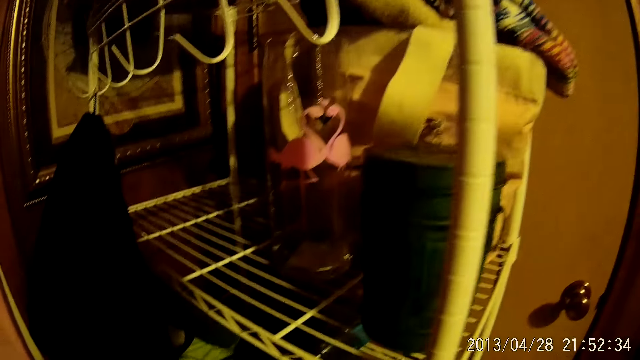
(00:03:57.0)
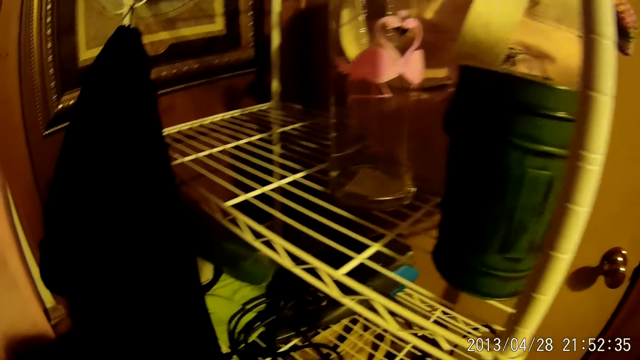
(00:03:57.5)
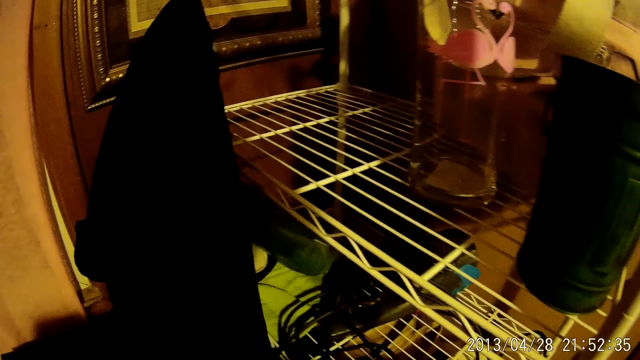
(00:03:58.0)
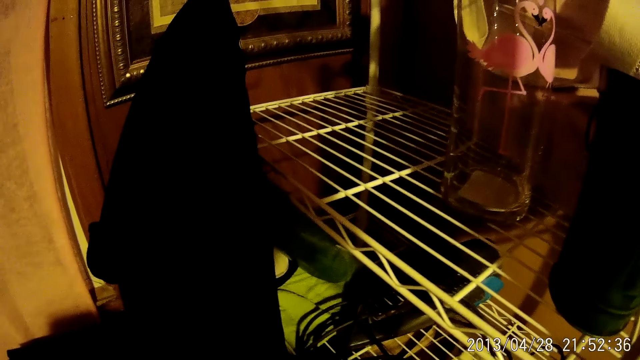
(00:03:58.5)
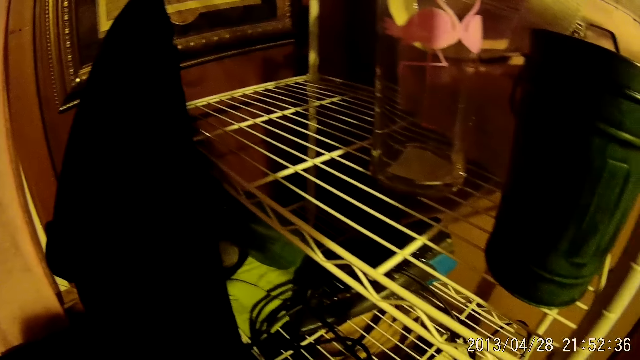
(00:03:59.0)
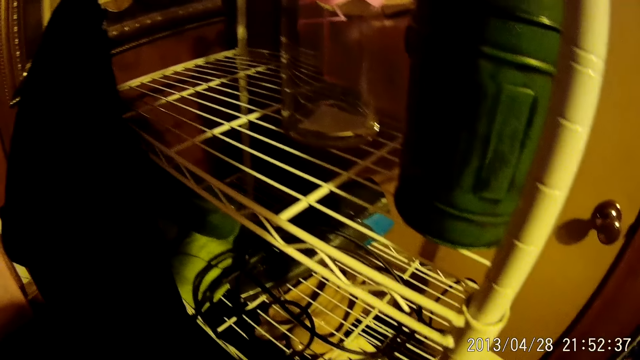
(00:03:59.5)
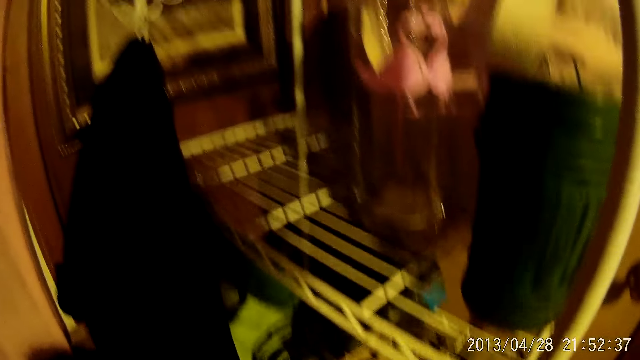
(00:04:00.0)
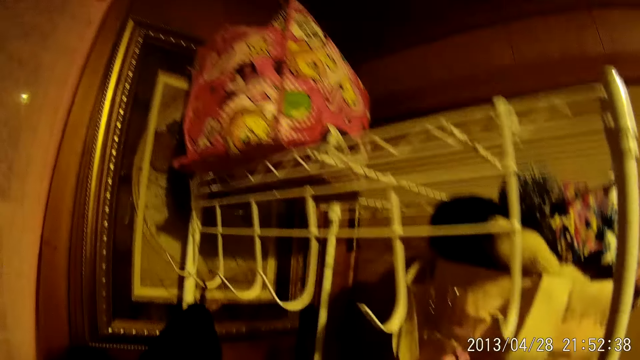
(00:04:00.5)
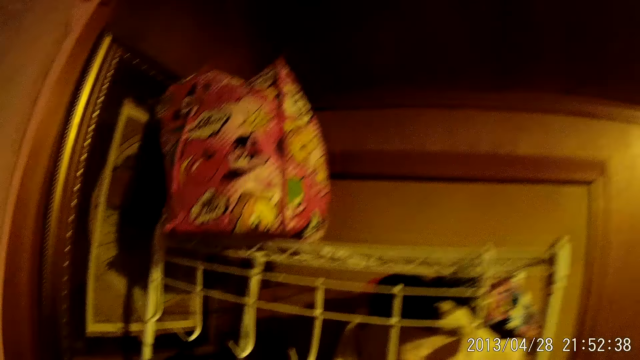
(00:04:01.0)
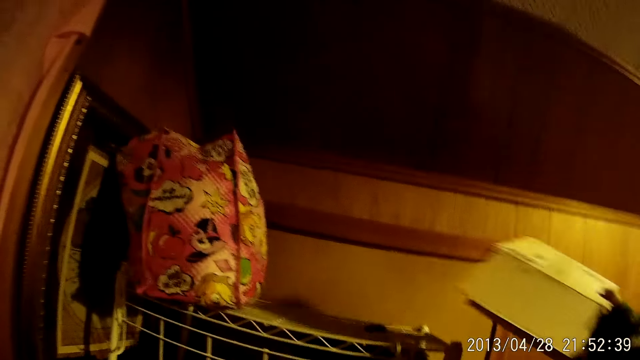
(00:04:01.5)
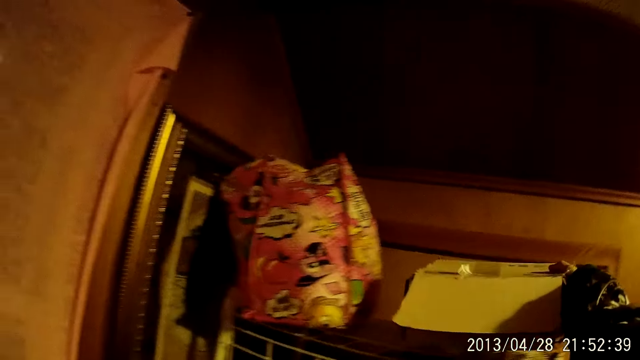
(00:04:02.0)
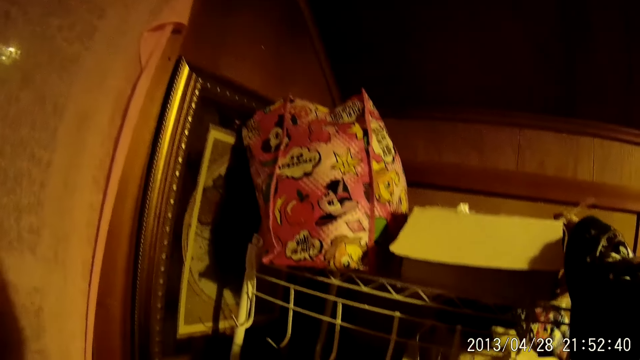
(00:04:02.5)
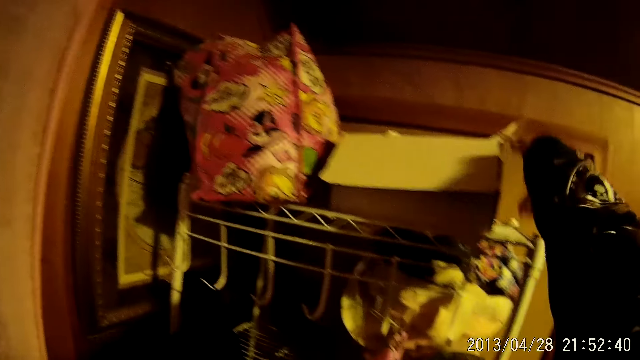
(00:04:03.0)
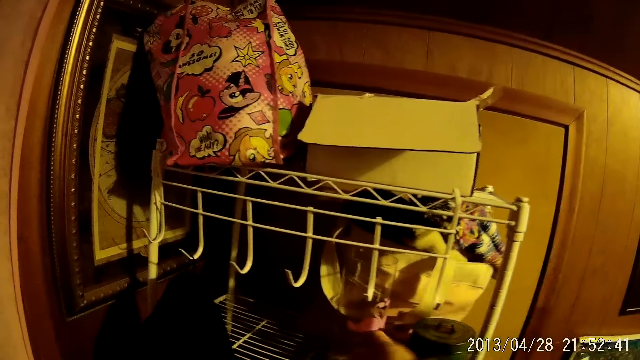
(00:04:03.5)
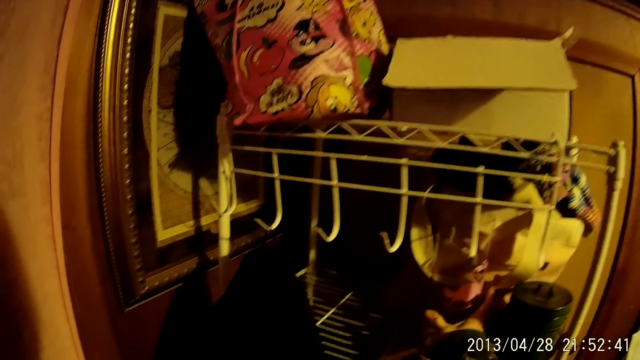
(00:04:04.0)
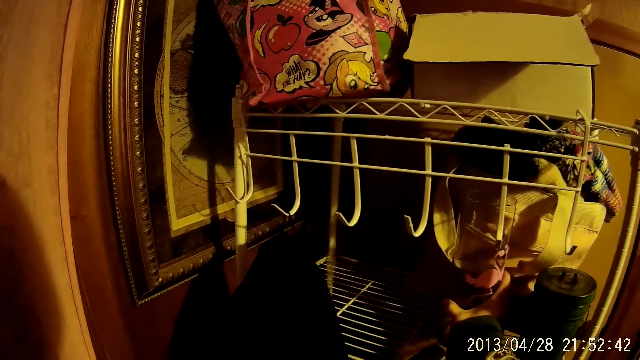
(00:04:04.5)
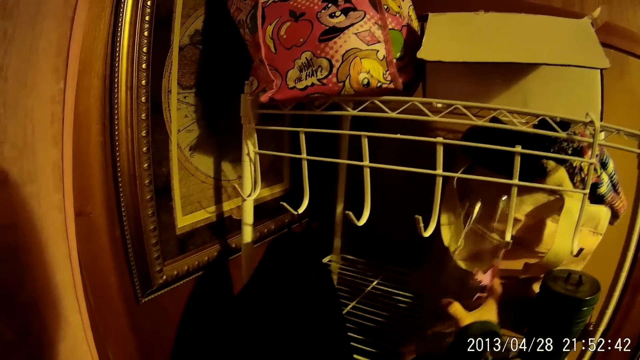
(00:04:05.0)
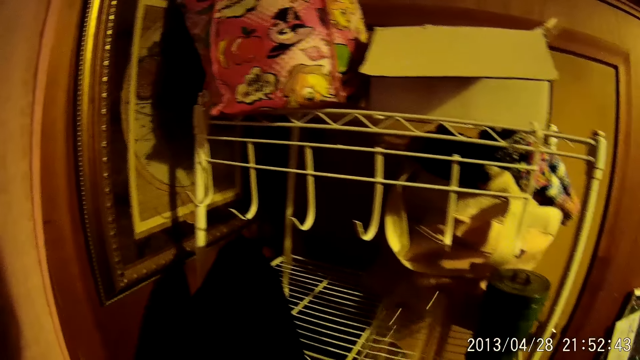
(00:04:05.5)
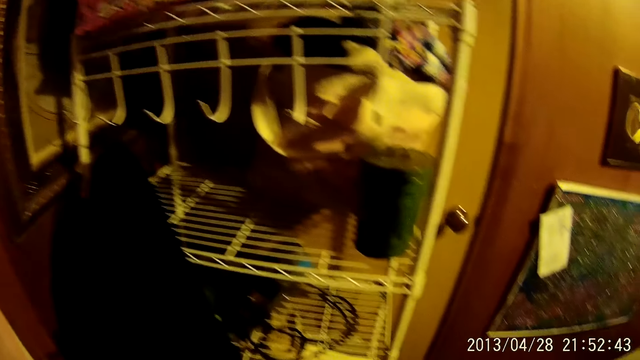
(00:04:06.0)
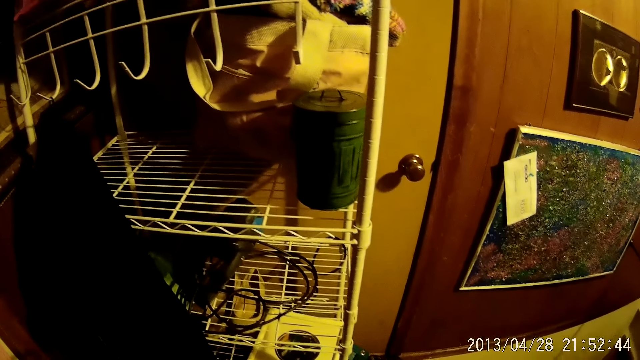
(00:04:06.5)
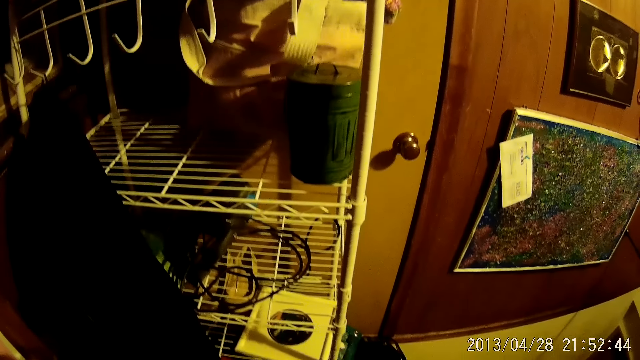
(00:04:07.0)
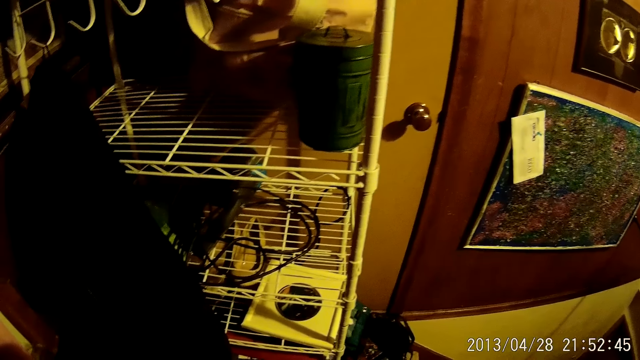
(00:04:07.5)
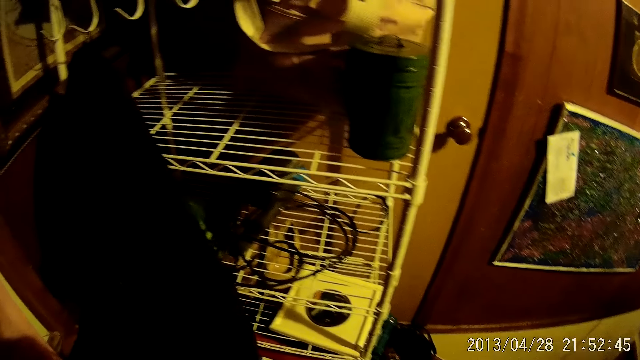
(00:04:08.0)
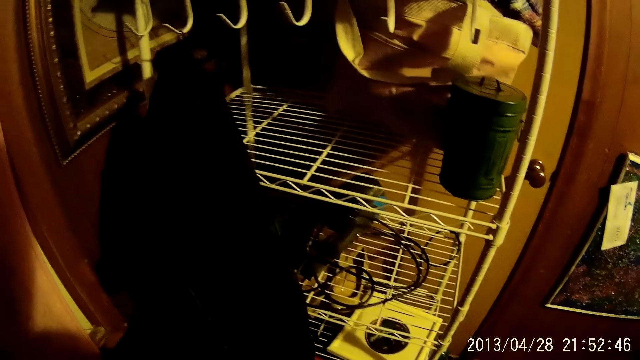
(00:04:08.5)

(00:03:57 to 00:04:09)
The camera wearer places a box on top of the stand. They pick up a glass water bottle from the stand. They look around.

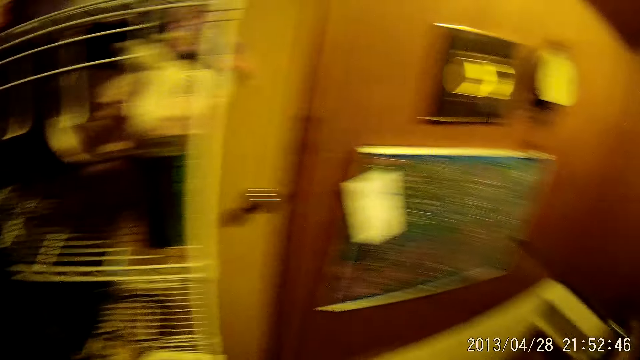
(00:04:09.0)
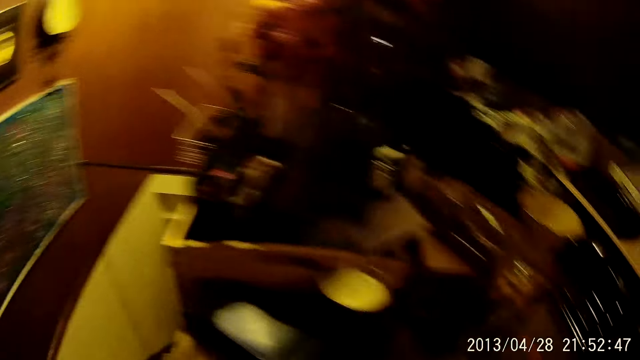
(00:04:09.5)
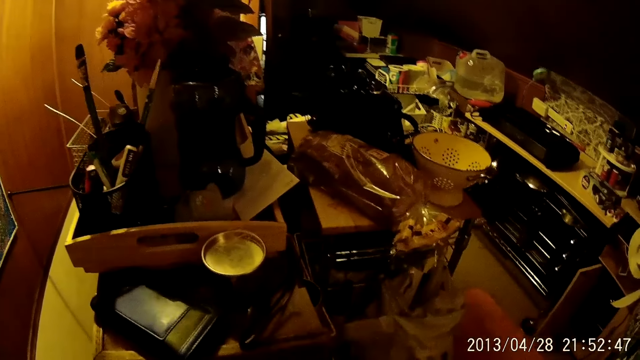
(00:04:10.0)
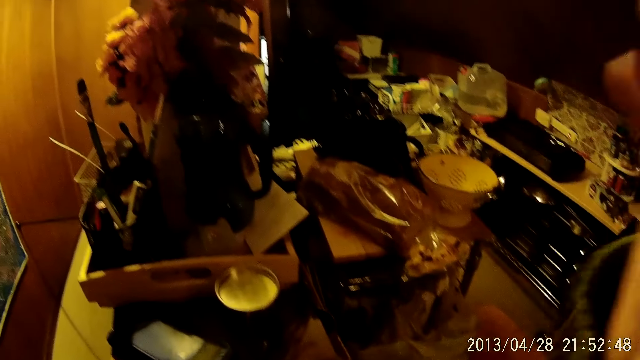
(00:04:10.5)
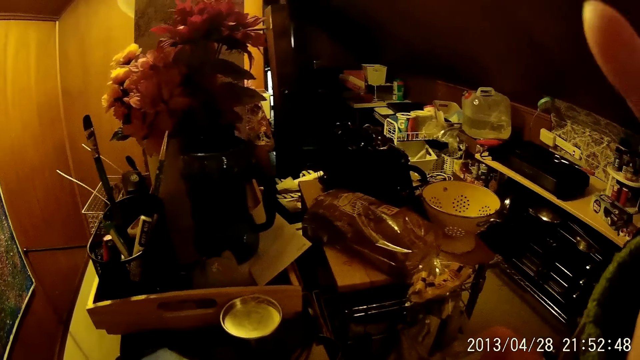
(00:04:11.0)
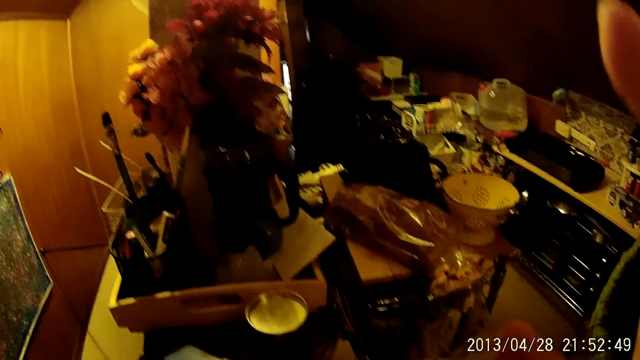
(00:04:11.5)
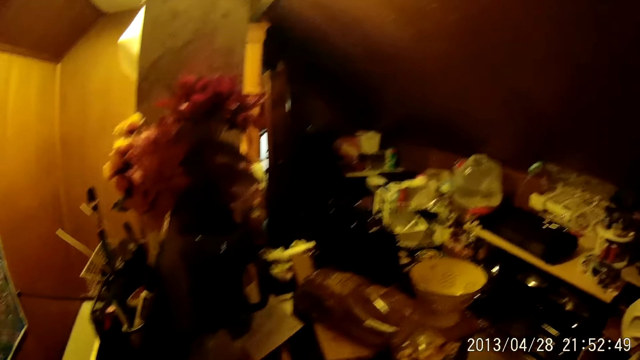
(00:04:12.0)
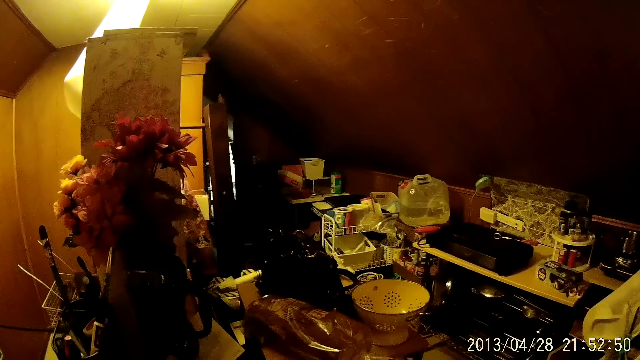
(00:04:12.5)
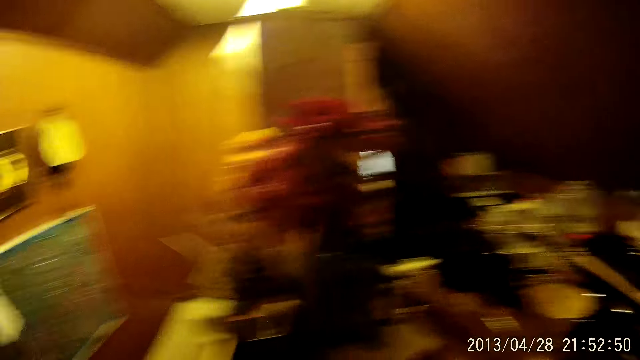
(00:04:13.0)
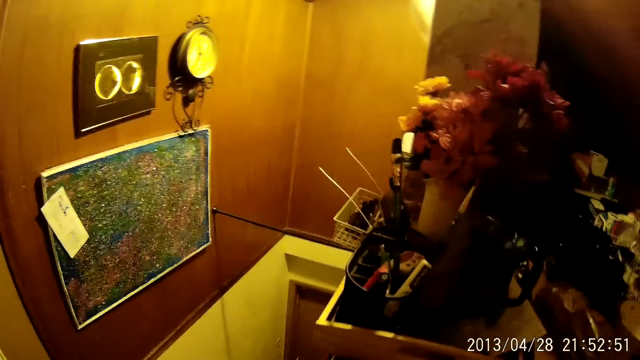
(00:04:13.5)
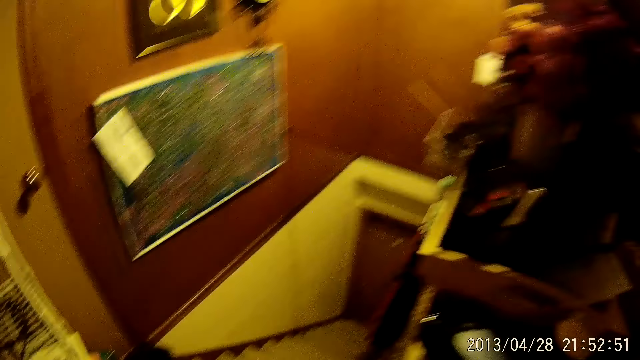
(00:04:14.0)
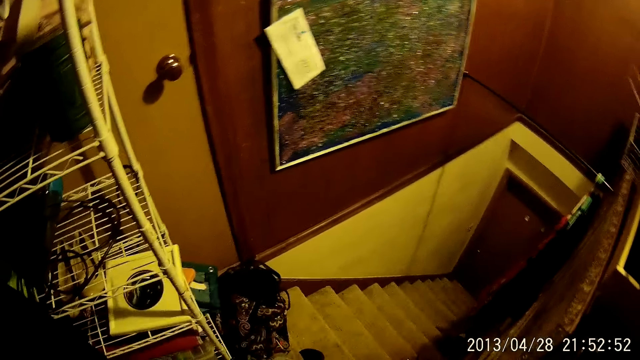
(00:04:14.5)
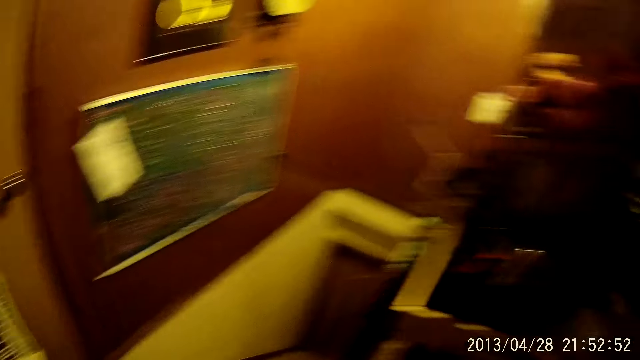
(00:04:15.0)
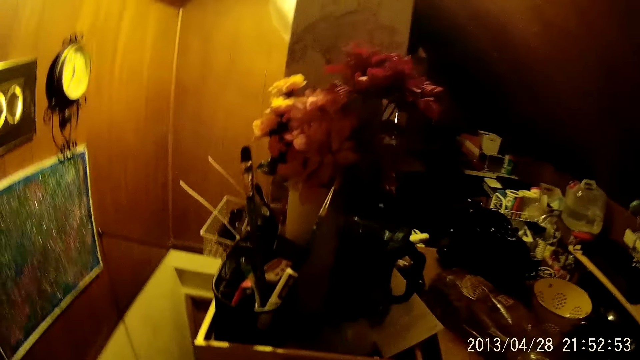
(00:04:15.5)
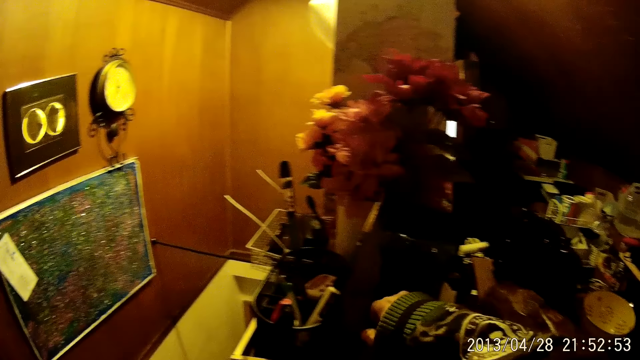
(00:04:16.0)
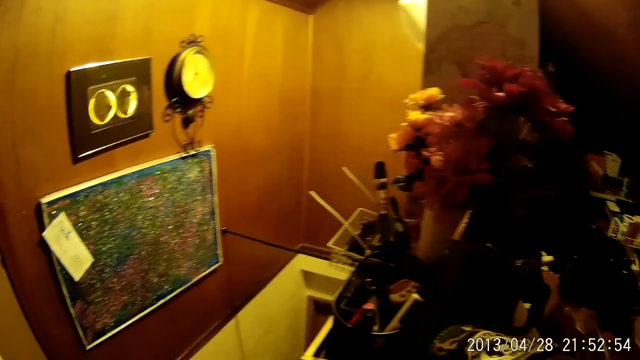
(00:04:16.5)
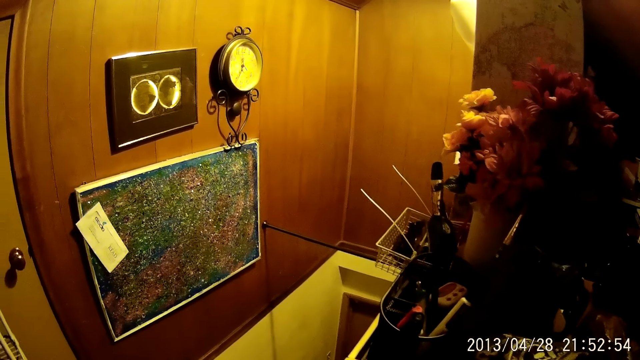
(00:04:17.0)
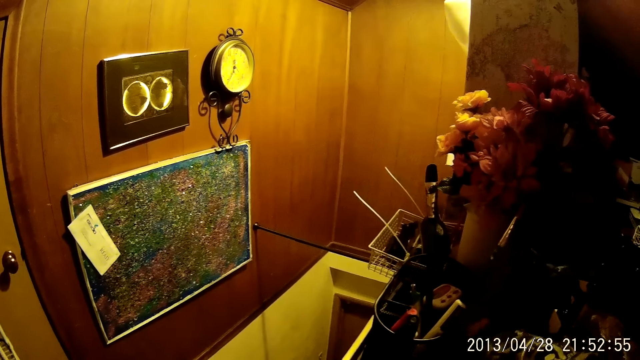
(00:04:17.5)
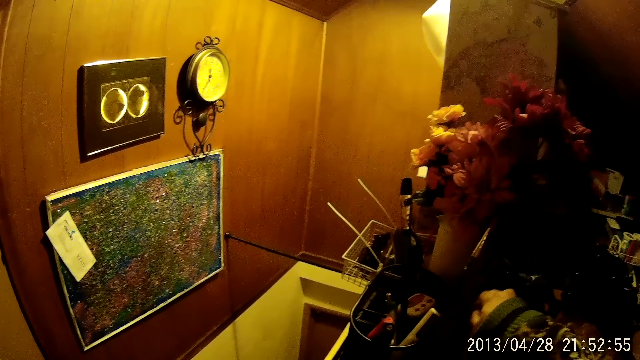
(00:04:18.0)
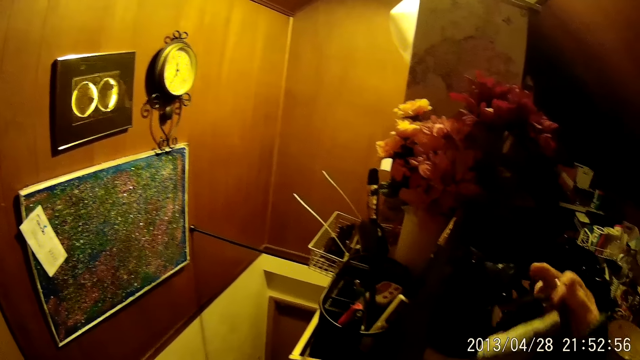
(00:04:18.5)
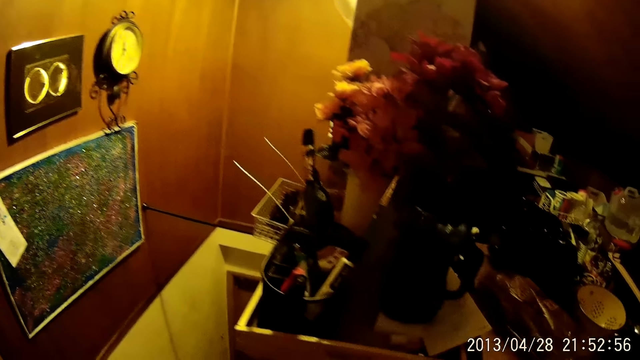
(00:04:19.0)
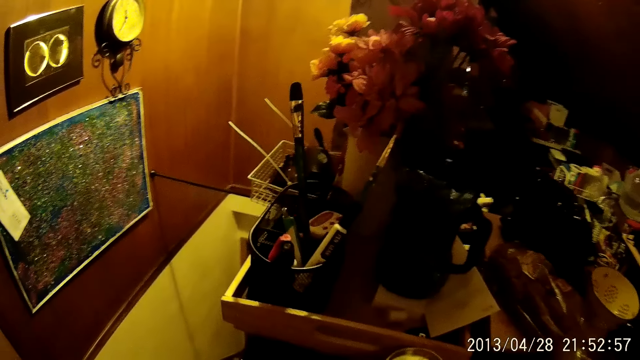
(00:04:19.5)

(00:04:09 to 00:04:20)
The camera wearer raises the hand. They look around. They pick up a cotton wallet.
